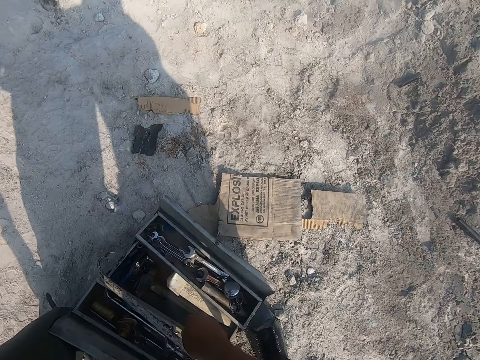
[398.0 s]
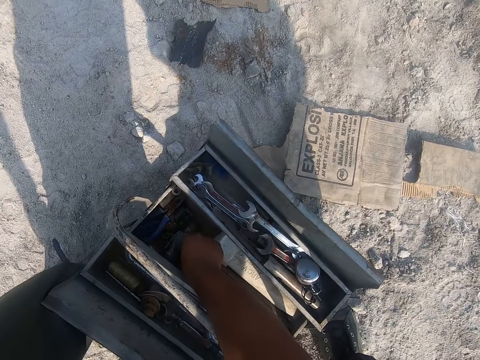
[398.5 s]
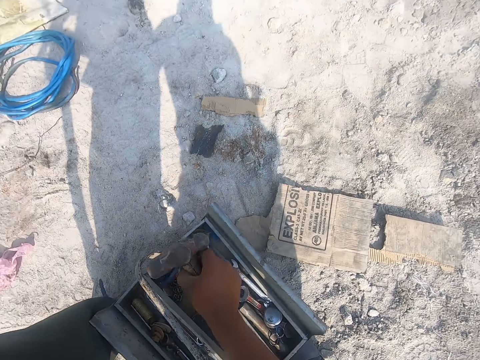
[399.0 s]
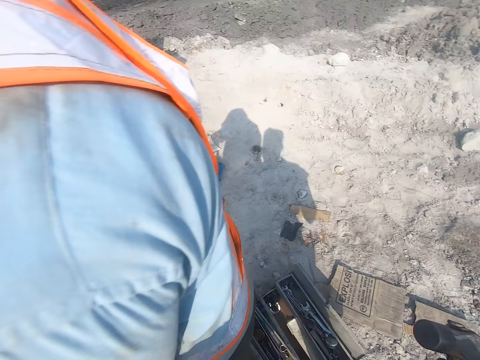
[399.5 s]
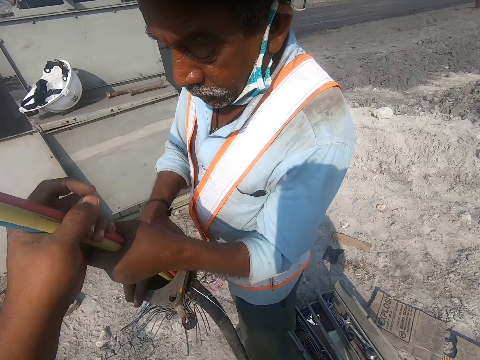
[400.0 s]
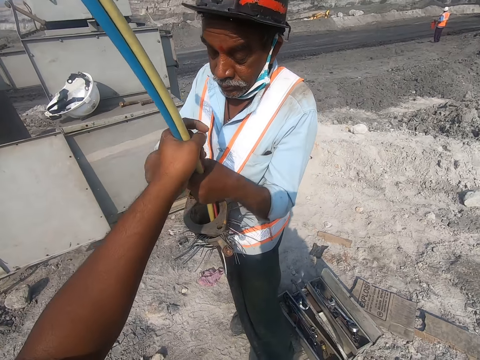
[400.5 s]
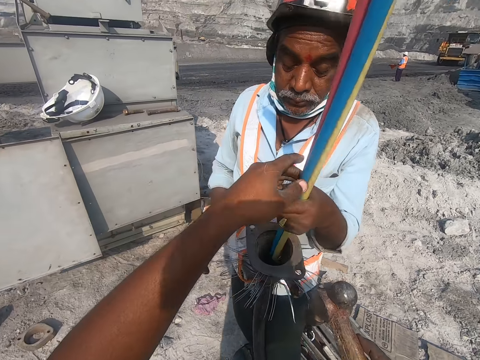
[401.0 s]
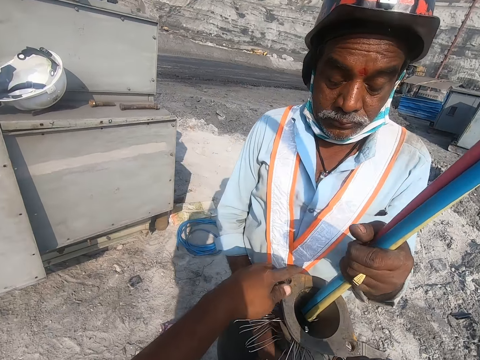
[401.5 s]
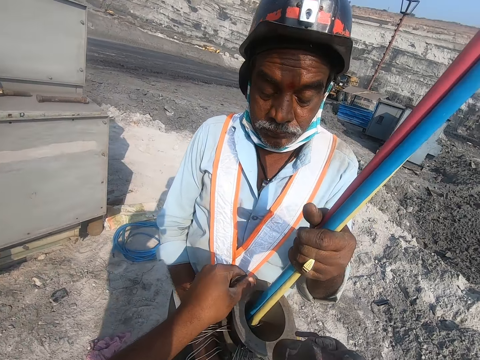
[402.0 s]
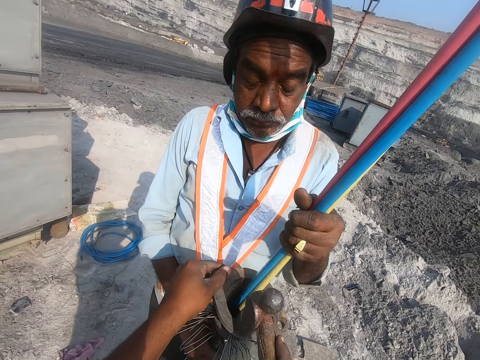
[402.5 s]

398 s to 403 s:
The camera wearer looks around. They pick the hammer with the right hand. They hammer the metal.

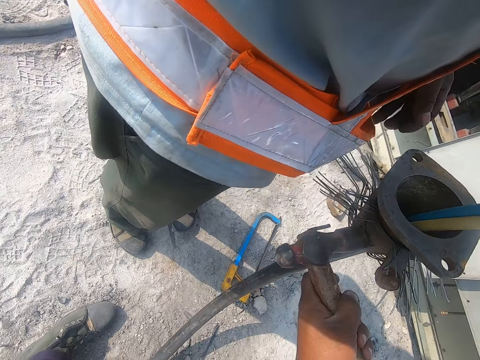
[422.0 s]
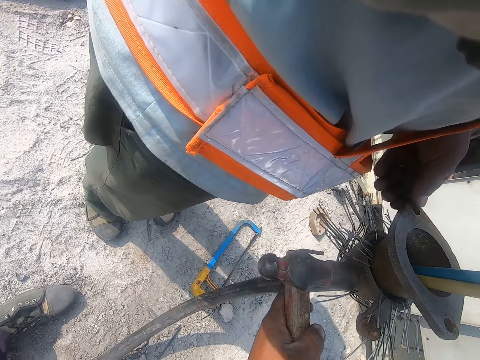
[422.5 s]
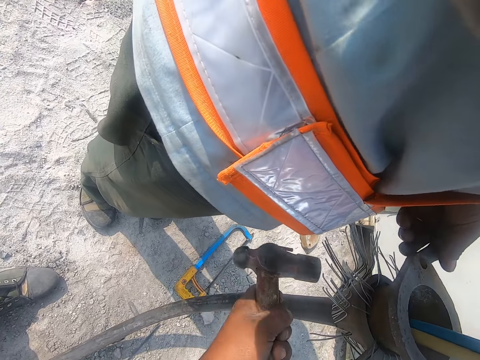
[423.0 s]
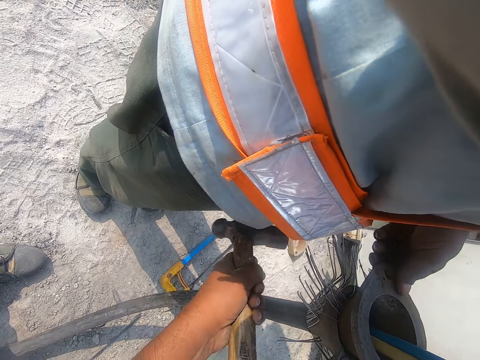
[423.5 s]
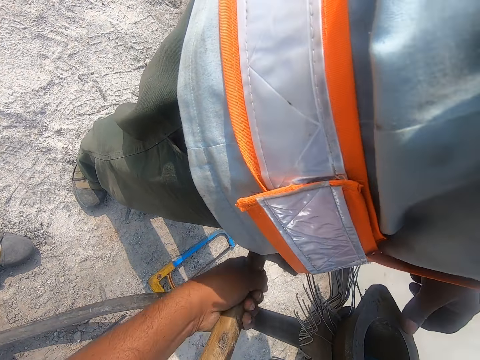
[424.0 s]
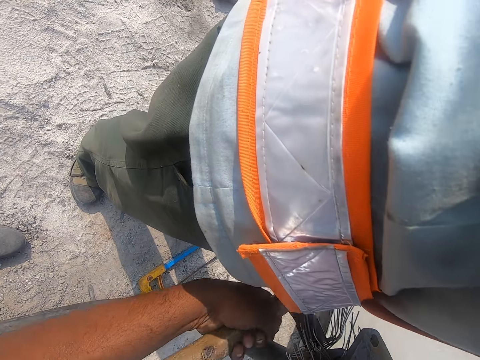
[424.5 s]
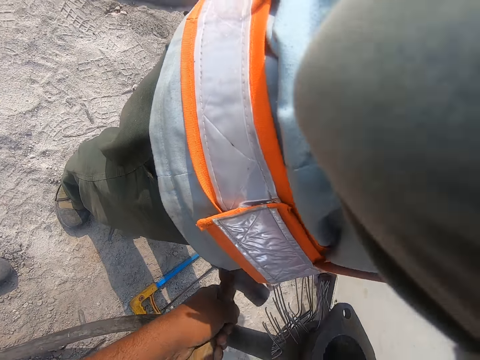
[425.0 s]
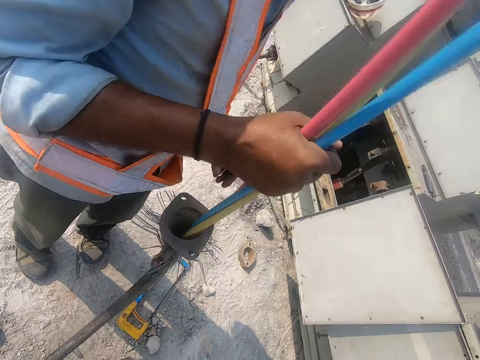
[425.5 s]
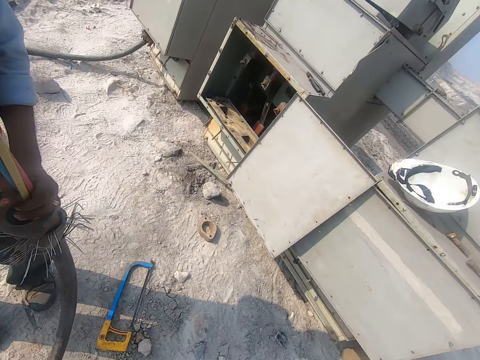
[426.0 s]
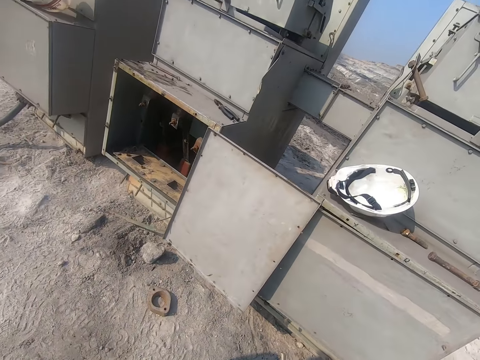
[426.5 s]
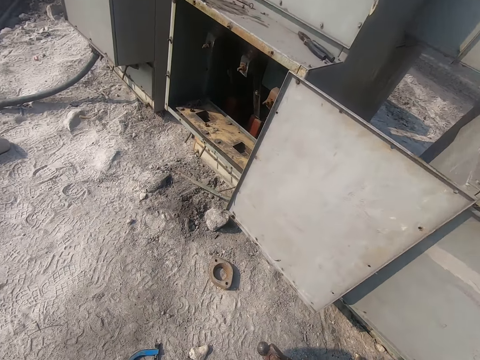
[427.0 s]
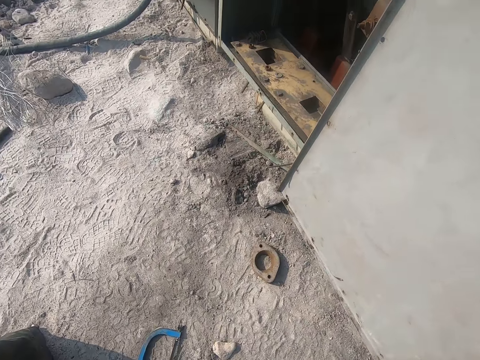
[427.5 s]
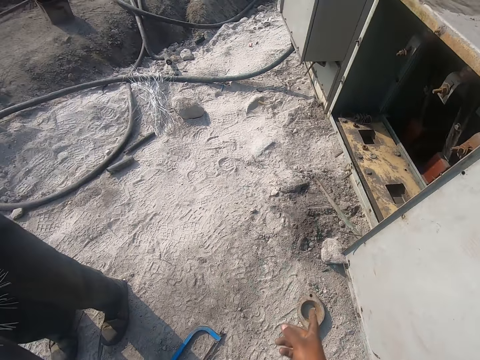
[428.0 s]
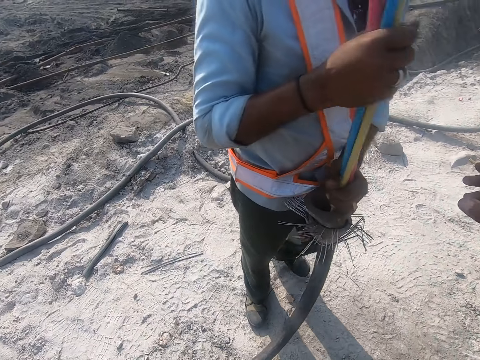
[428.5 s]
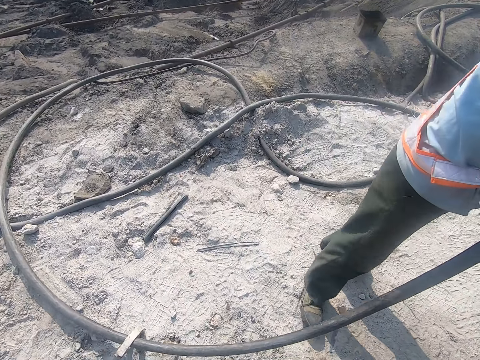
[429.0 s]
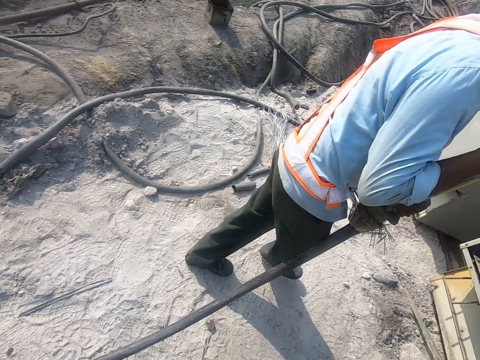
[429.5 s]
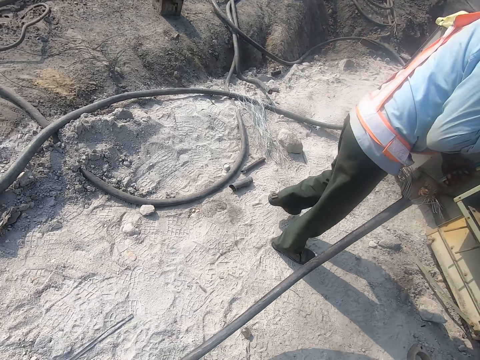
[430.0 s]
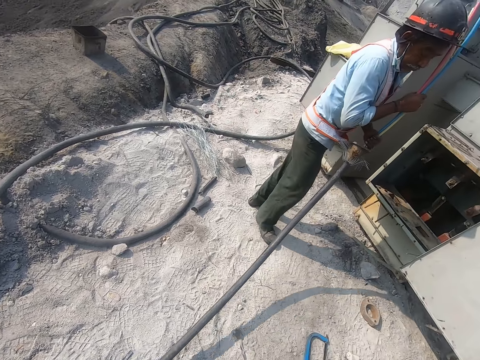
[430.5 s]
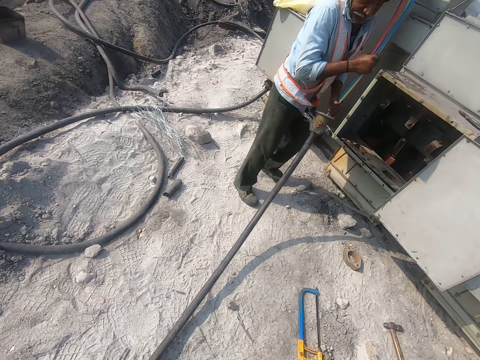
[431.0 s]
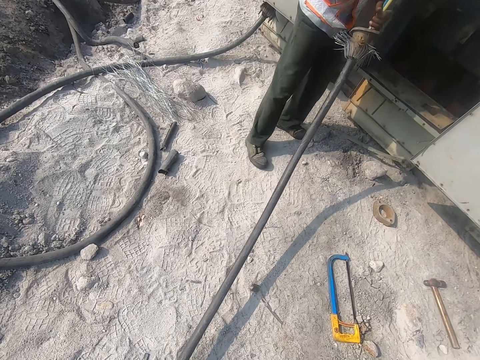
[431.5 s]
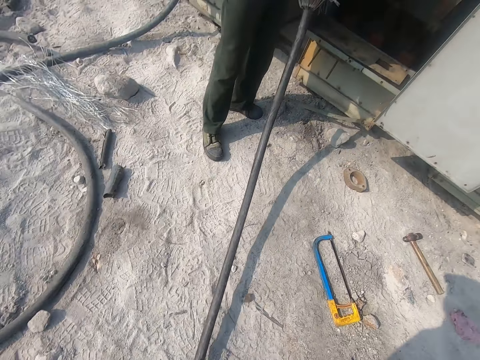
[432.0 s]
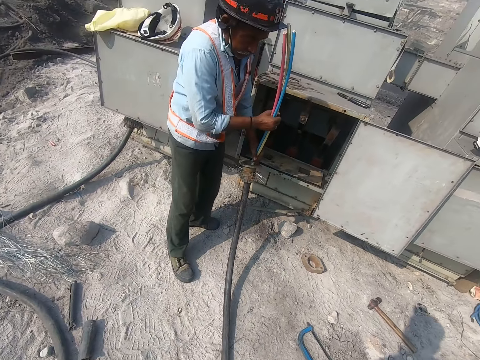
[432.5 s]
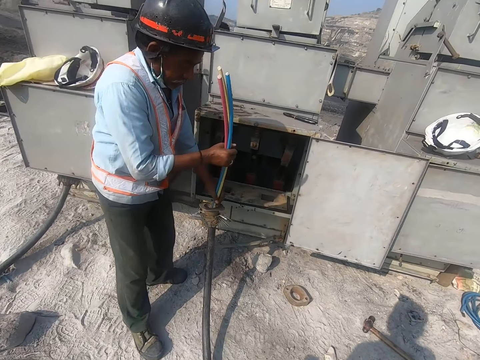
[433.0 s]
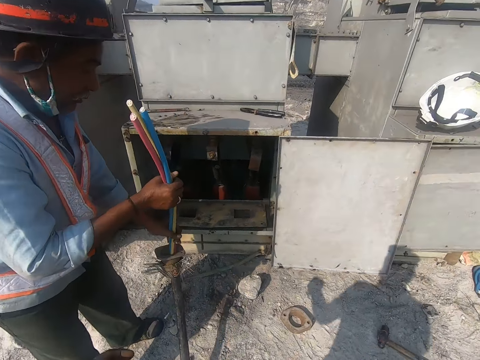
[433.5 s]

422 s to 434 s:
A man holds the metal with the left hand. The camera wearer looks around. They drop the hammer. The man pulls the cabling materials with both hands.

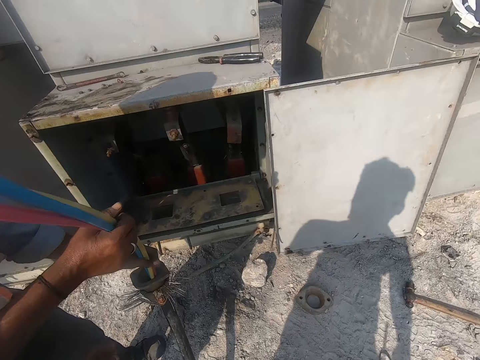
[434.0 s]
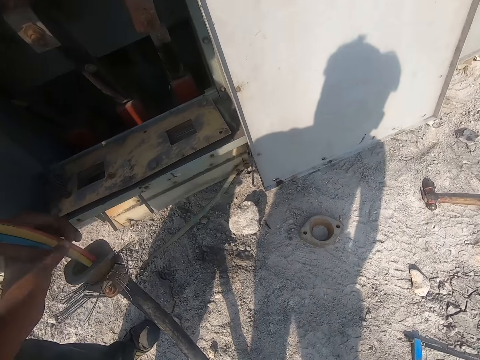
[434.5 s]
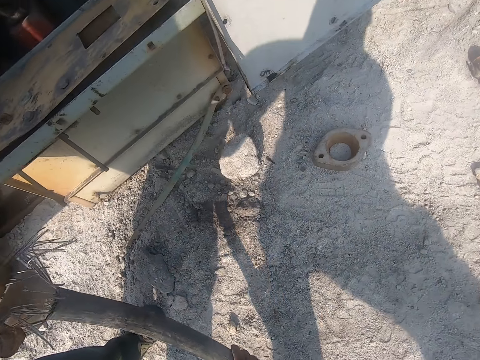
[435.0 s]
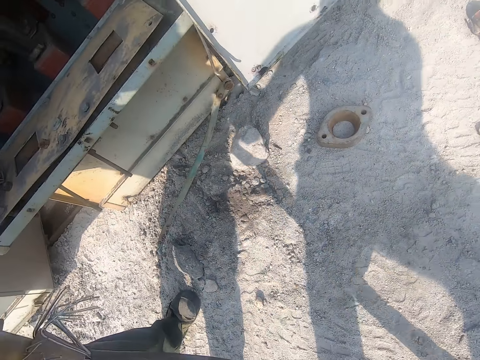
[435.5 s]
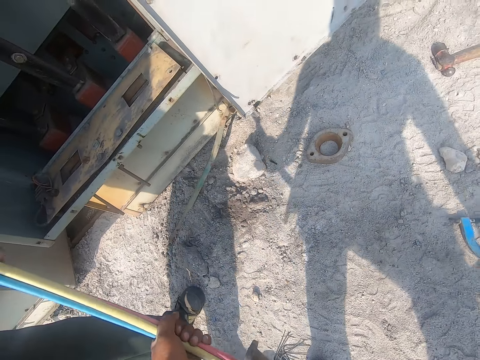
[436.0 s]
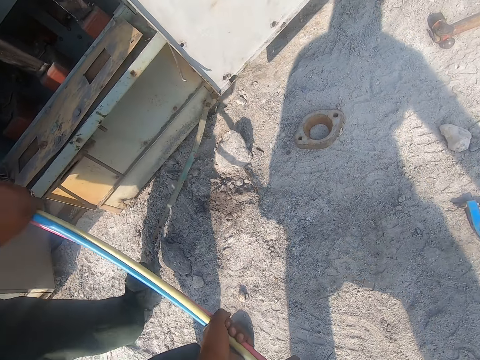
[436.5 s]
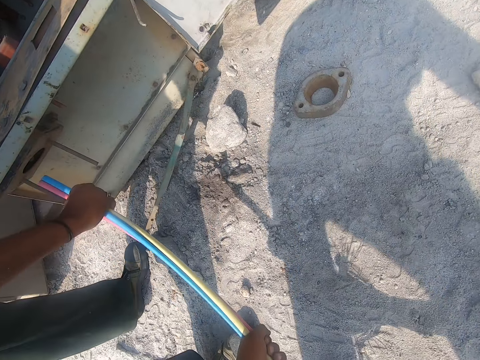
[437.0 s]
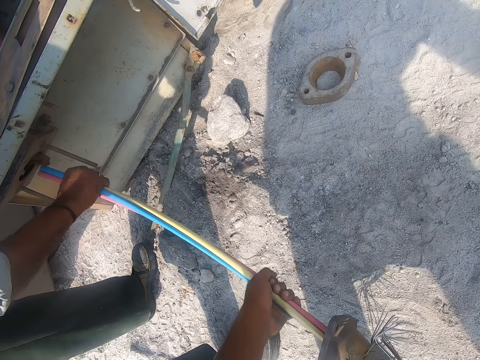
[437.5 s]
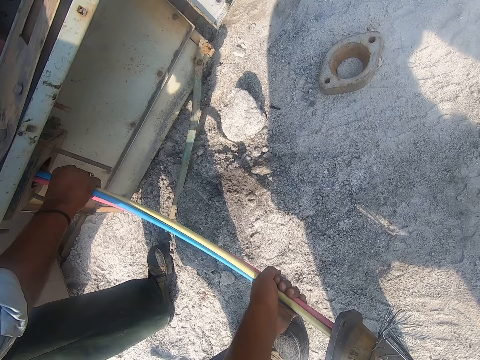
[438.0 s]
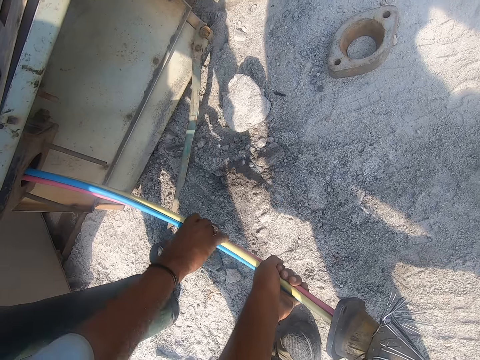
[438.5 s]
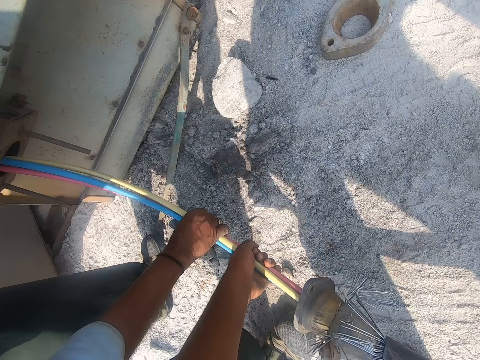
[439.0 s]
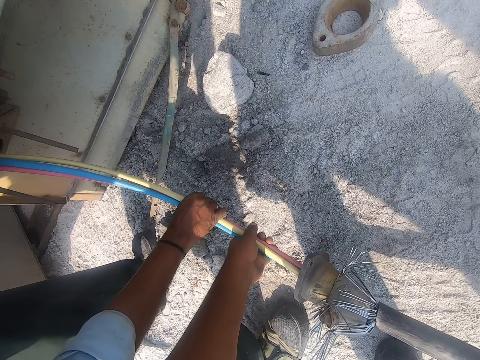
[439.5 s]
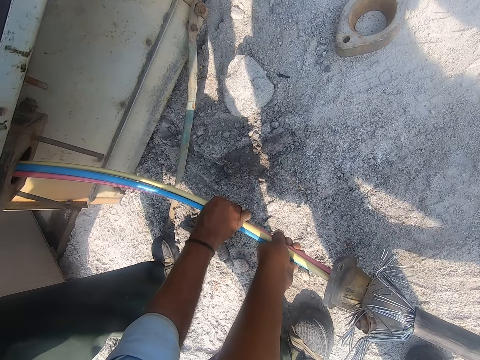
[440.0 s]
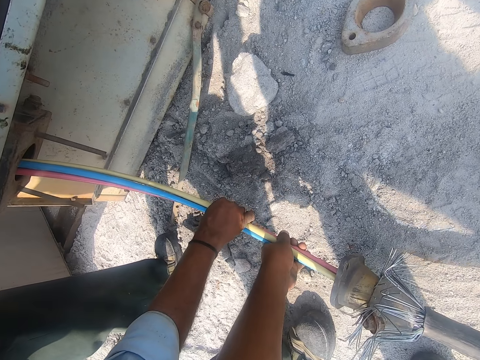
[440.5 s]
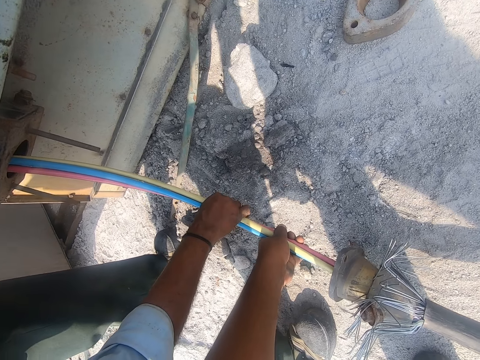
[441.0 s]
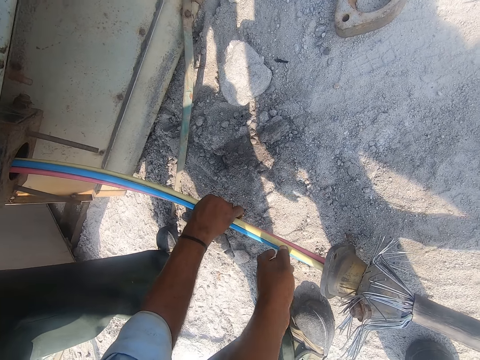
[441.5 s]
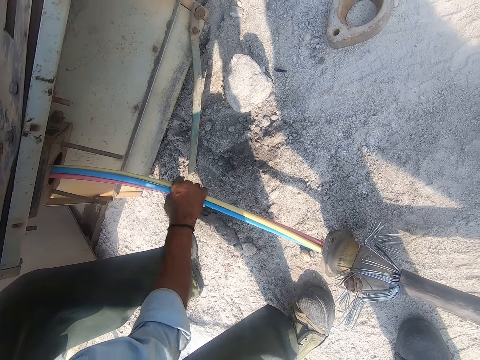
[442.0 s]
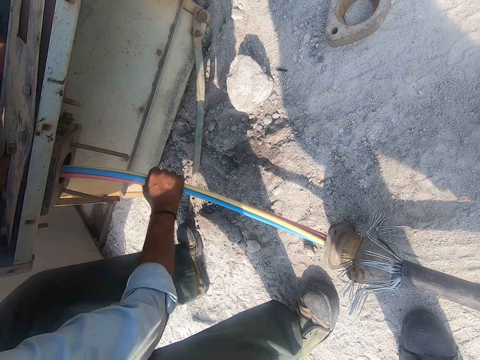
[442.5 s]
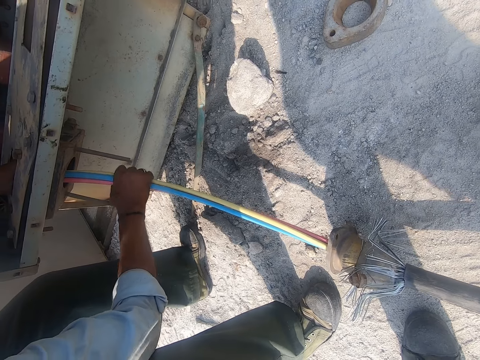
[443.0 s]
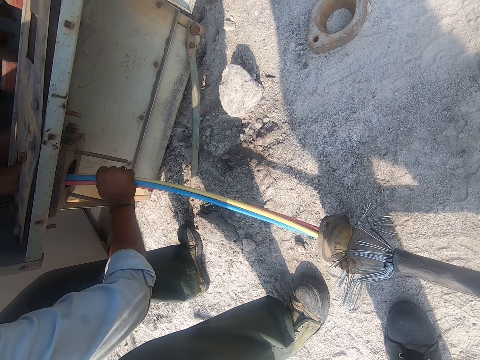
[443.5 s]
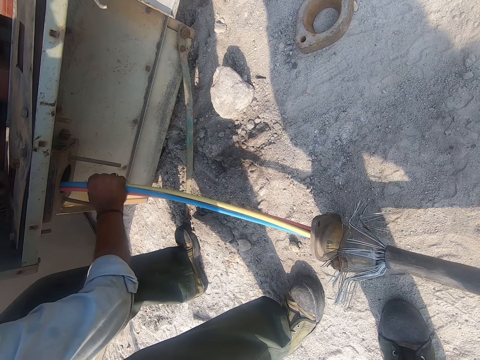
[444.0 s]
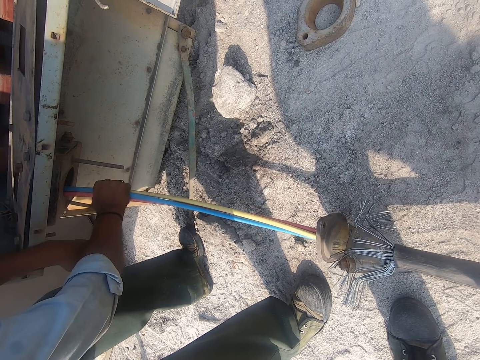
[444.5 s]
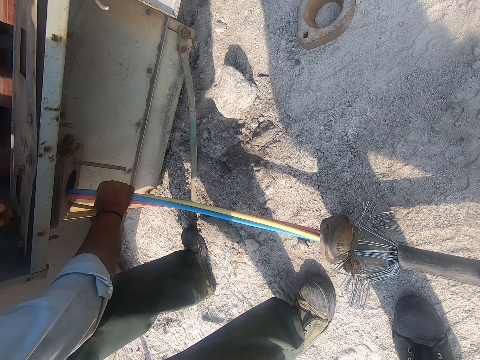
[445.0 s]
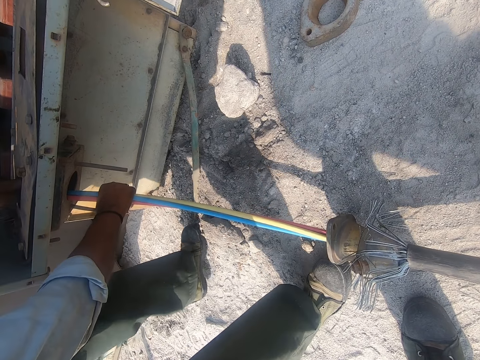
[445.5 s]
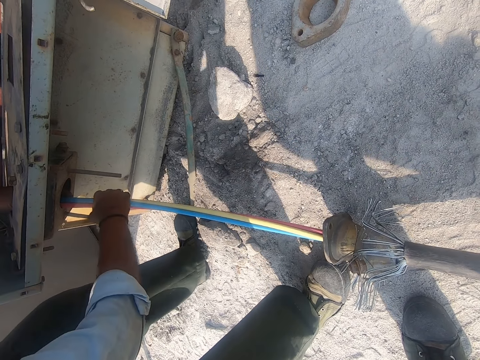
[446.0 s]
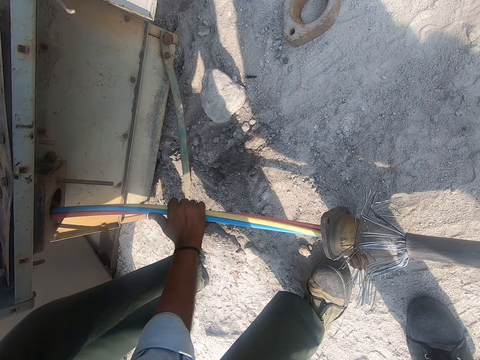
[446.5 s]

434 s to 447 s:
The camera wearer holds the cabling materials with the left hand. They put the cable through a hole. They fix the cabling materials in the metal. A person adjusts the cable.
